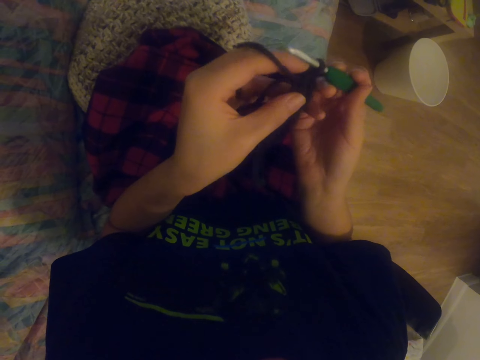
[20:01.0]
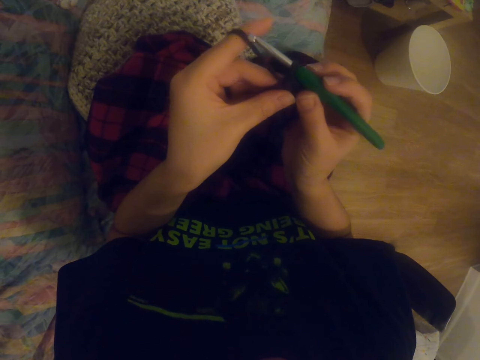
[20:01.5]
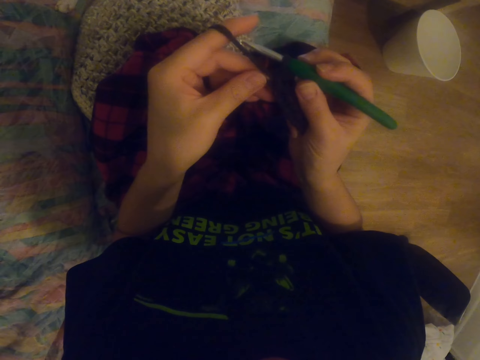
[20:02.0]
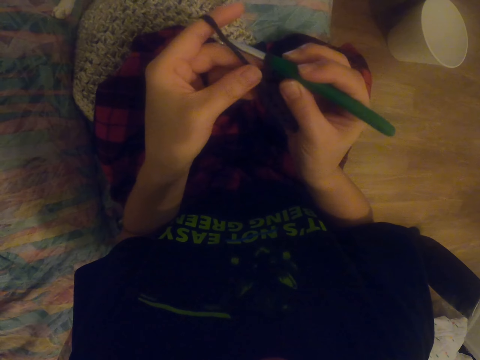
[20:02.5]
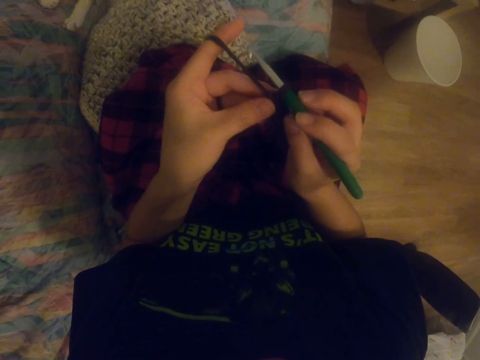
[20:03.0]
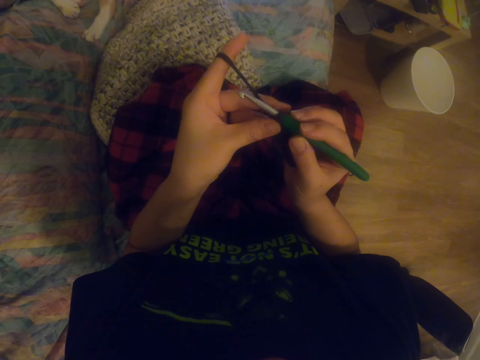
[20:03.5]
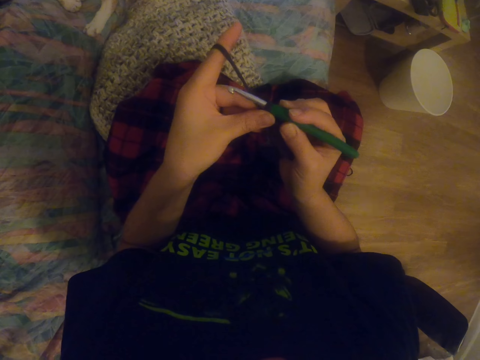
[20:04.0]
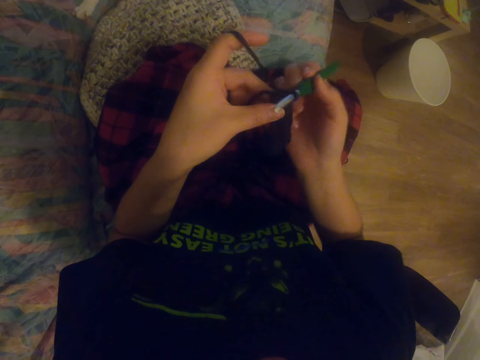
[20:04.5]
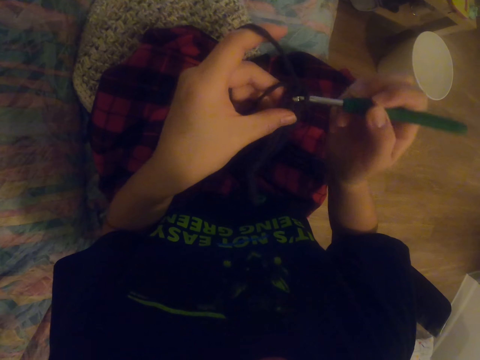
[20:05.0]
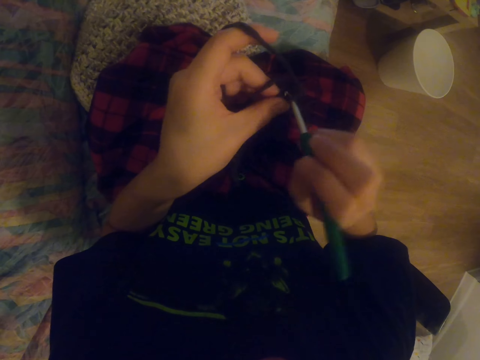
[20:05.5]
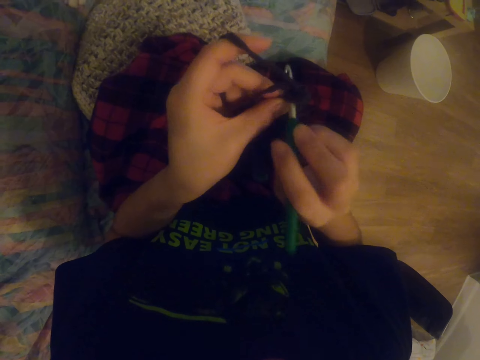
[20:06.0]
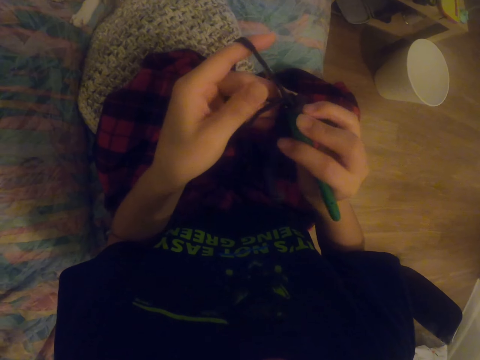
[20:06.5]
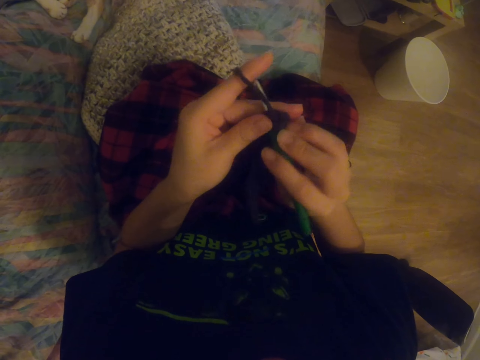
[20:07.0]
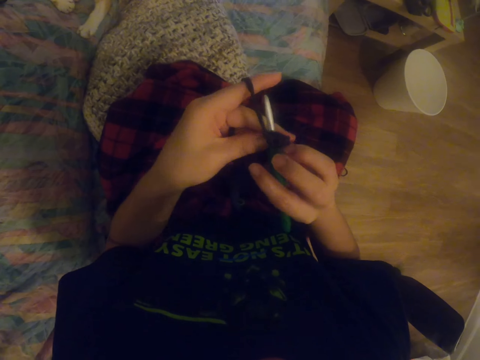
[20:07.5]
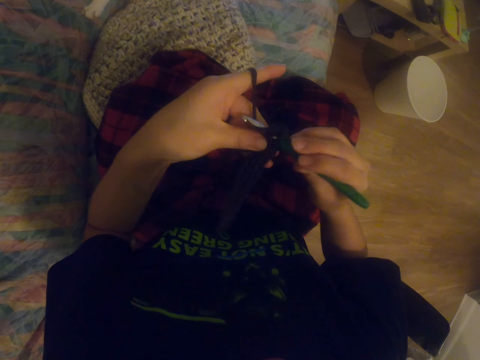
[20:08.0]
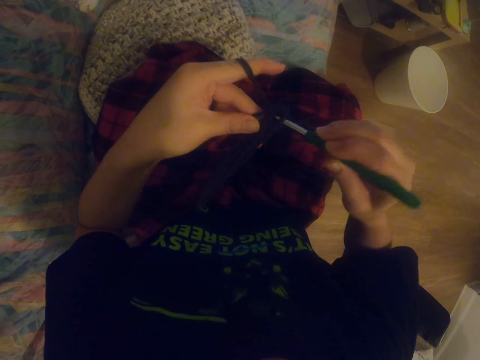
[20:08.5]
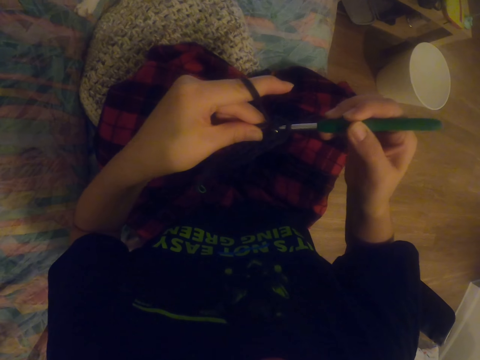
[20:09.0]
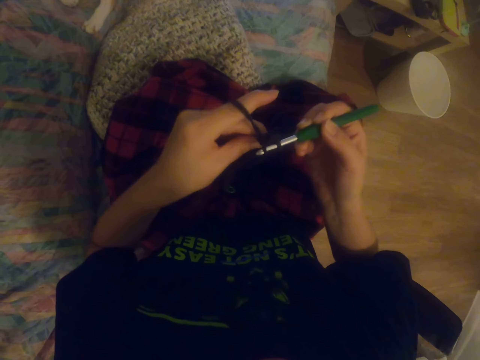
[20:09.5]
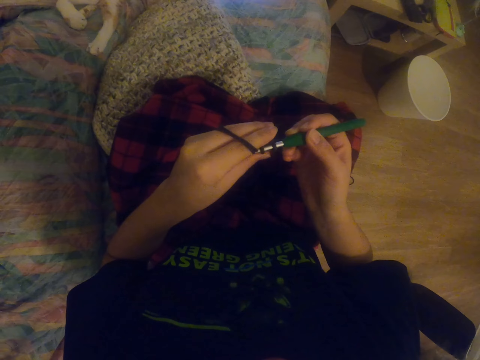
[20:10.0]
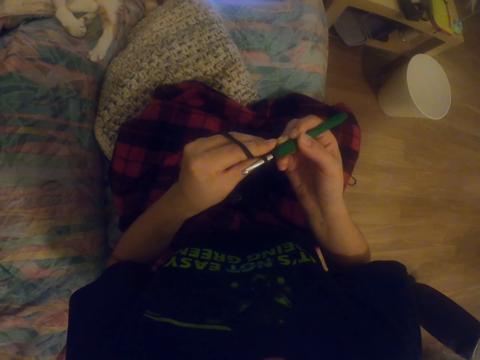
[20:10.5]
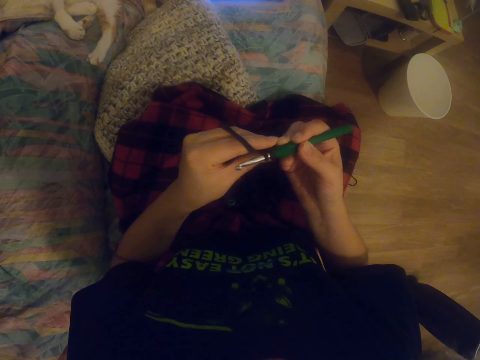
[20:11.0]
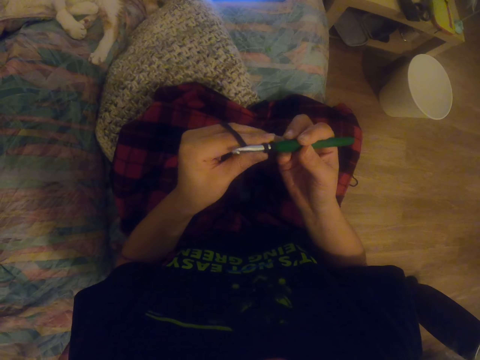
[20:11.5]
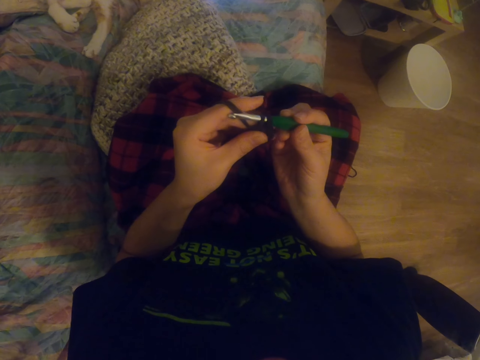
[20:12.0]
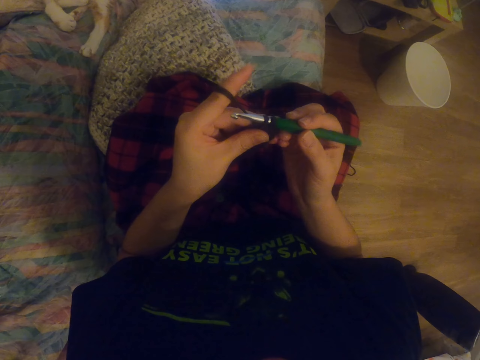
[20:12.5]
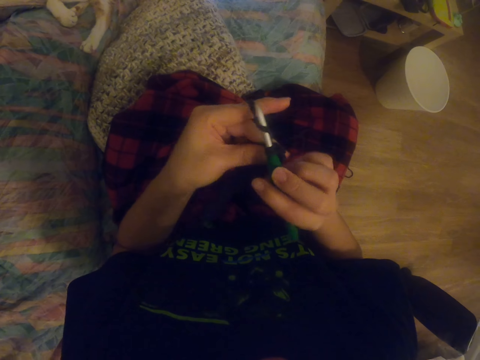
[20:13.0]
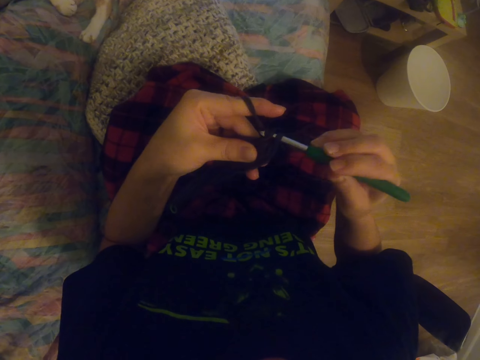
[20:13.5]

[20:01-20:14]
The camera wearer knits the garment with the knitting needle. They knit the garment with the knitting needle again.

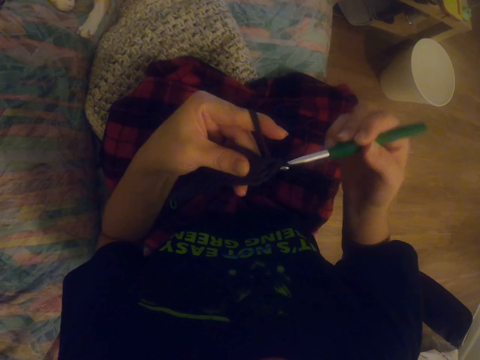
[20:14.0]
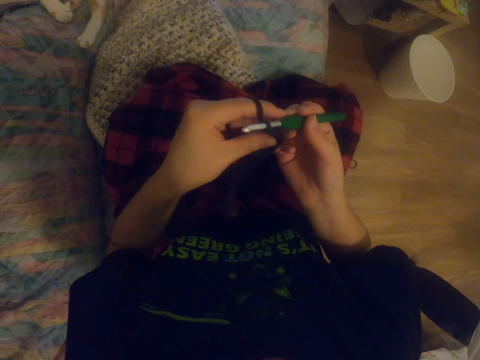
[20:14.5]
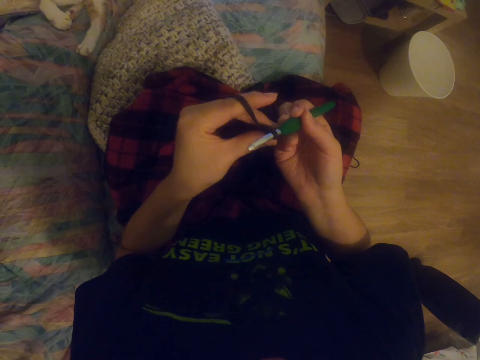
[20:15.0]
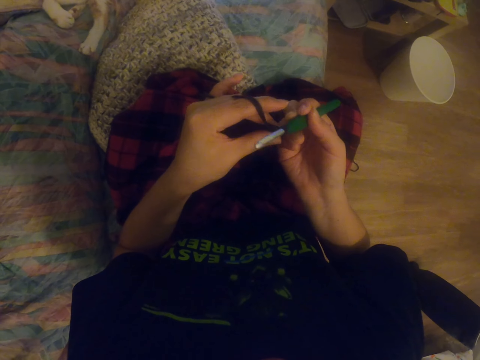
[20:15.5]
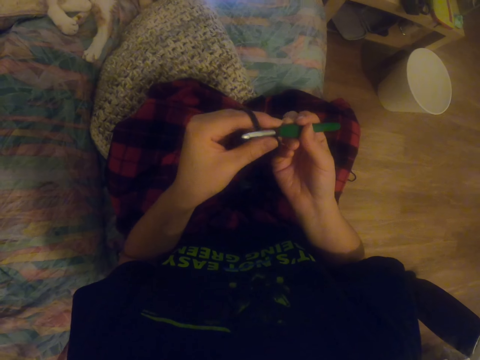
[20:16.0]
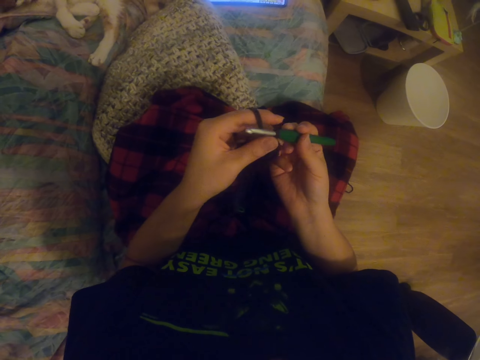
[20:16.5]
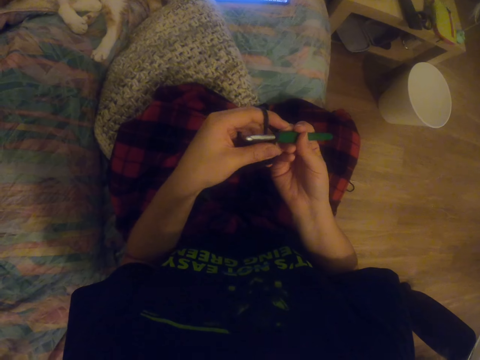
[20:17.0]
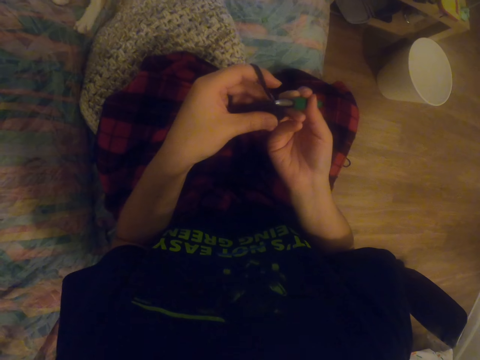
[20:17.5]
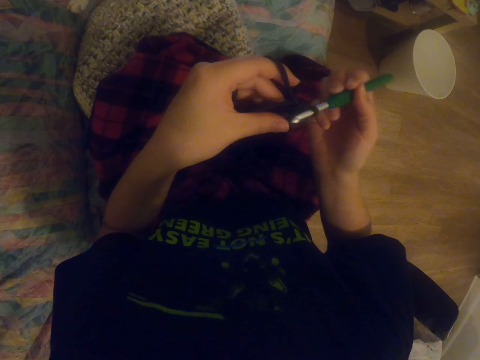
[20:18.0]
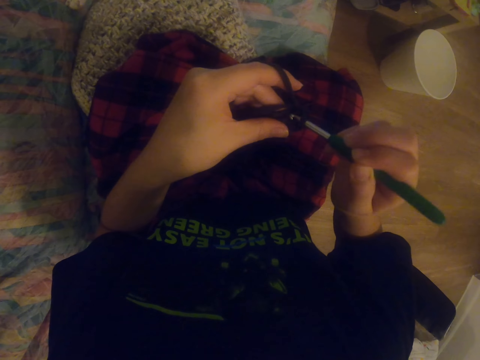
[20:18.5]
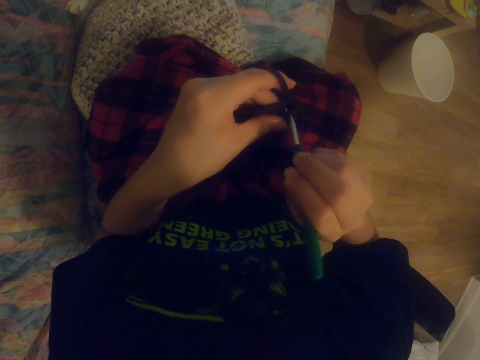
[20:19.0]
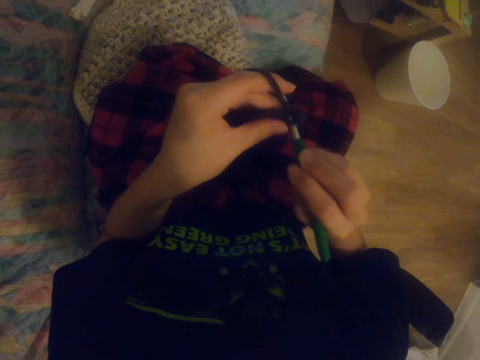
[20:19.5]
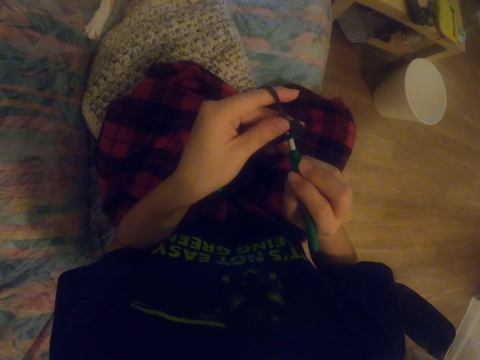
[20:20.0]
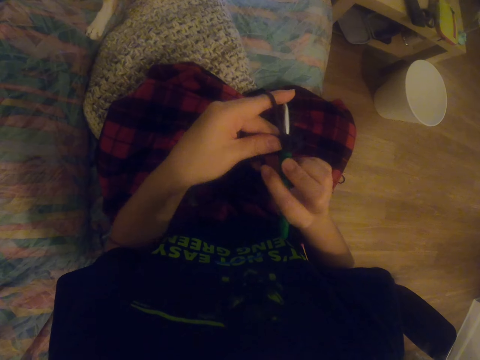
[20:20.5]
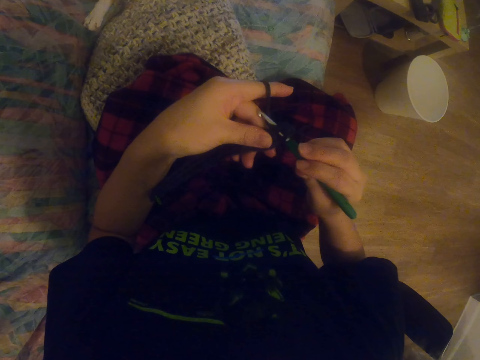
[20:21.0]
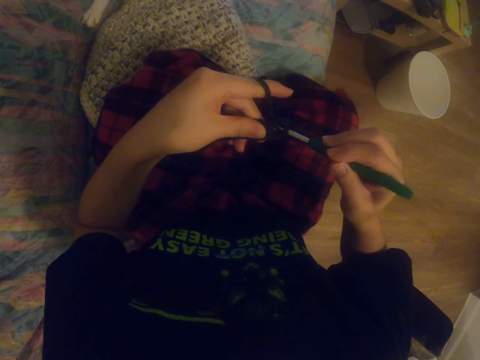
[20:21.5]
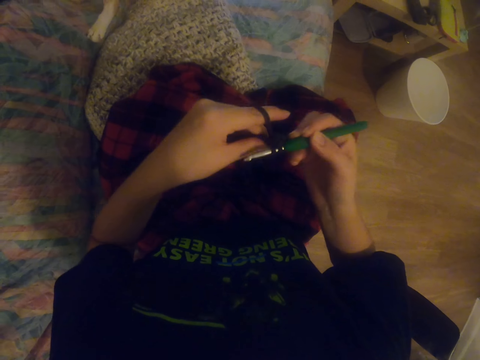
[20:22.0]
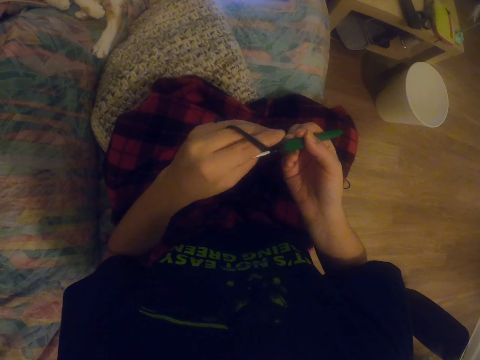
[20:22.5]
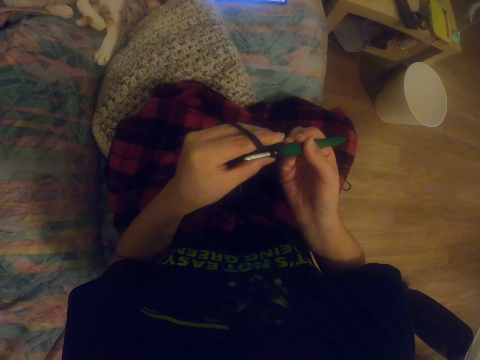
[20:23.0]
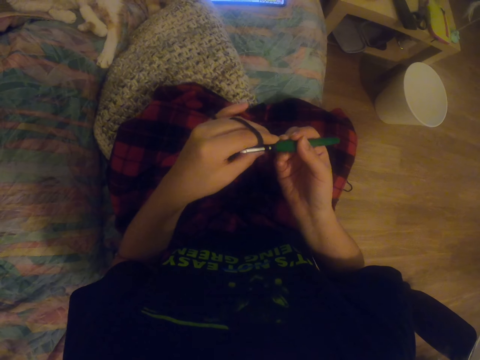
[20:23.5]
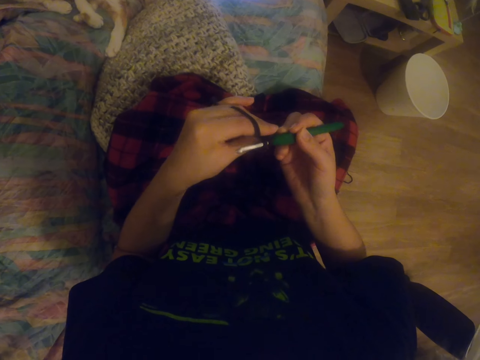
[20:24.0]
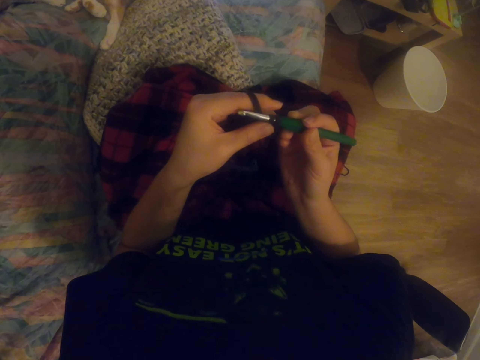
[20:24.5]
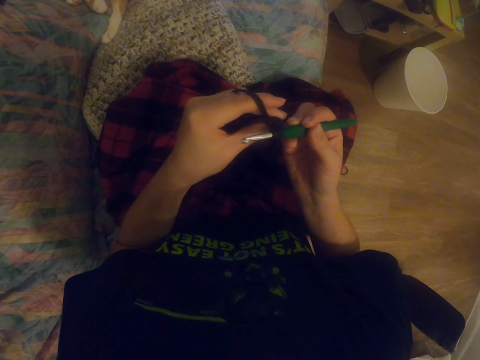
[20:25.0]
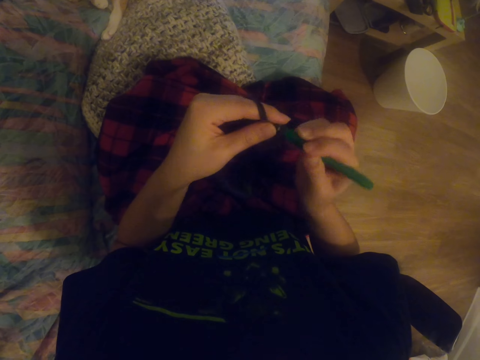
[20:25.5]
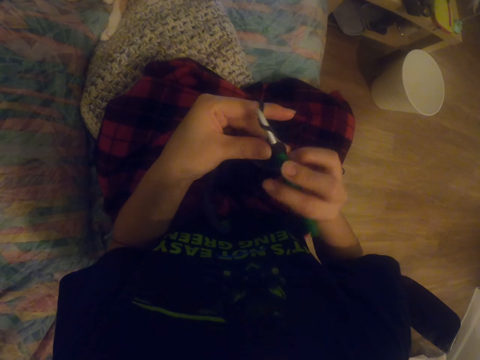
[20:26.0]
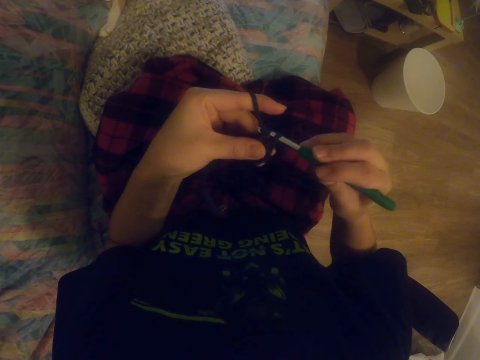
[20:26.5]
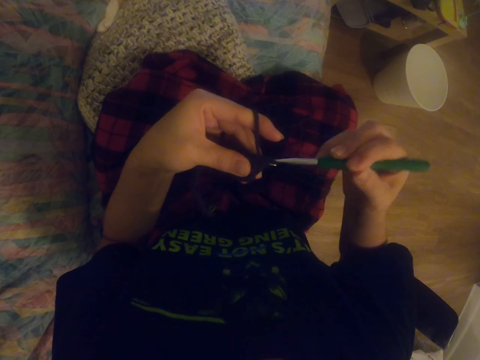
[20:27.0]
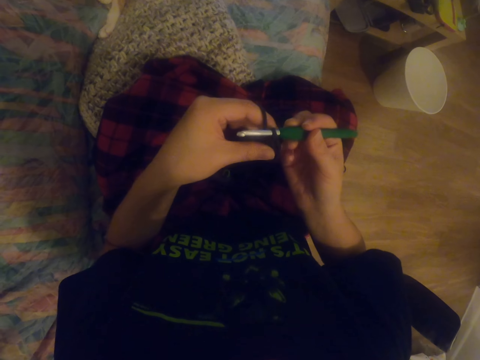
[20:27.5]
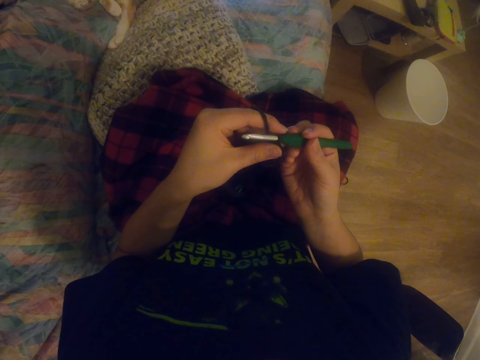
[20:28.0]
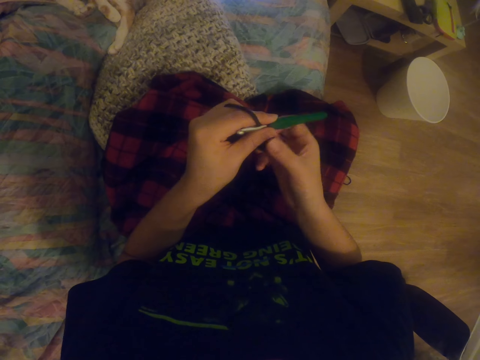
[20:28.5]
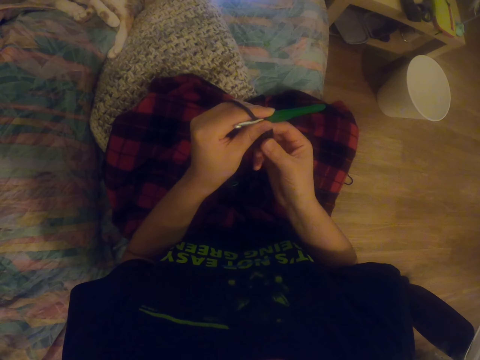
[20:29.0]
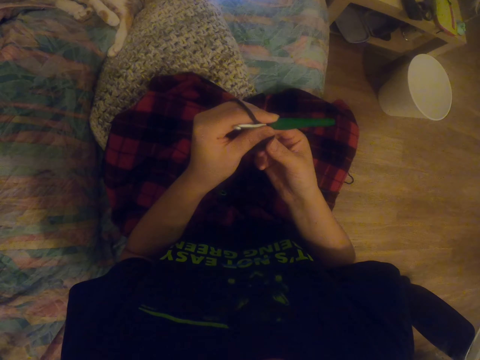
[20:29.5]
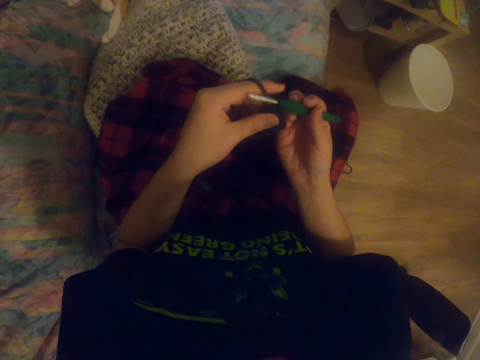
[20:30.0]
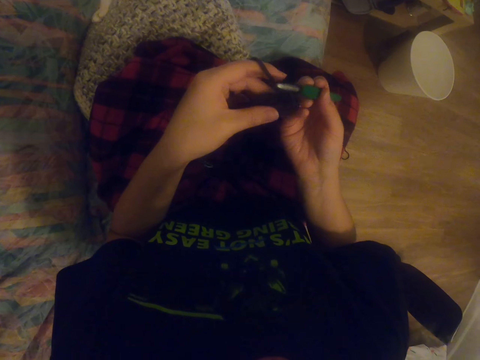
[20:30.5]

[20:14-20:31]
The camera wearer knits the garment with the knitting needle repeatedly.
